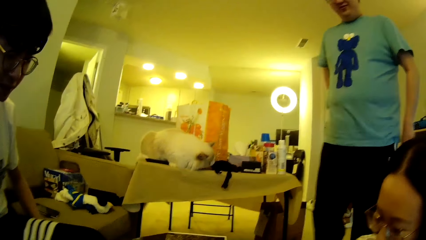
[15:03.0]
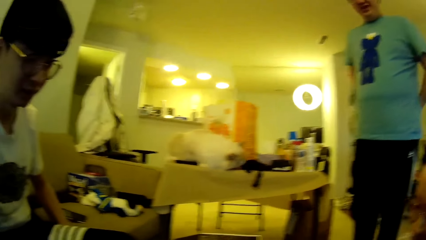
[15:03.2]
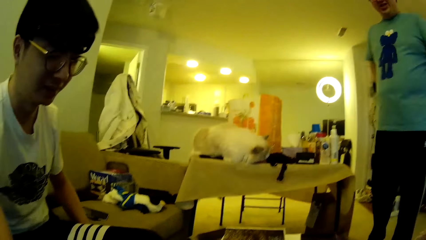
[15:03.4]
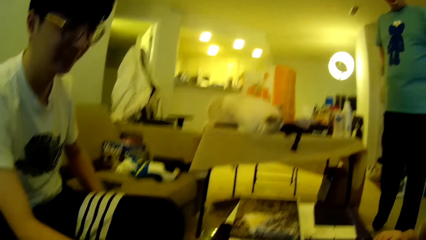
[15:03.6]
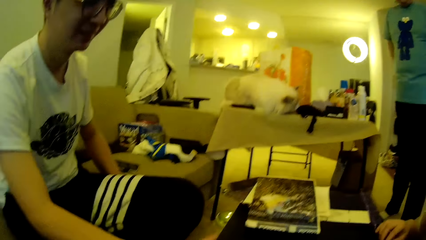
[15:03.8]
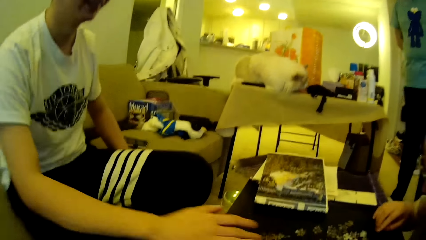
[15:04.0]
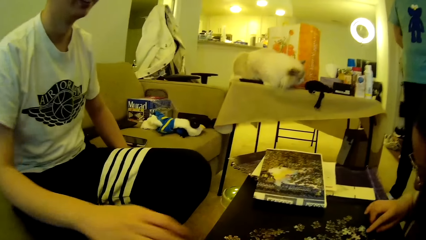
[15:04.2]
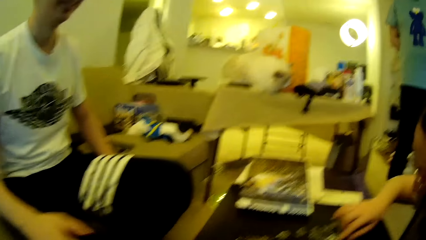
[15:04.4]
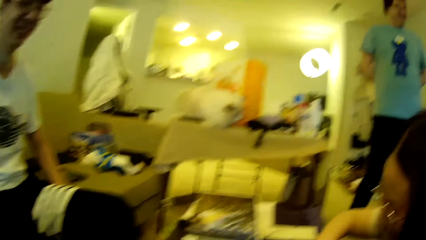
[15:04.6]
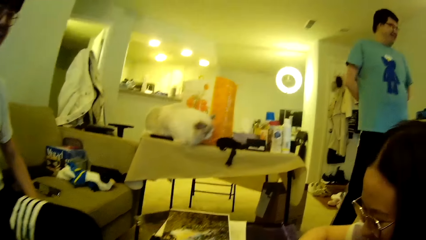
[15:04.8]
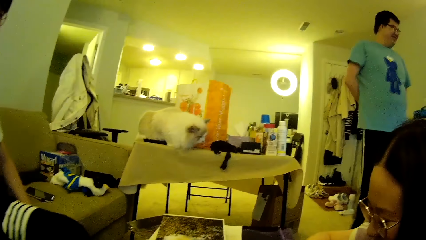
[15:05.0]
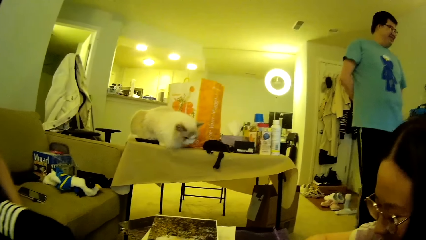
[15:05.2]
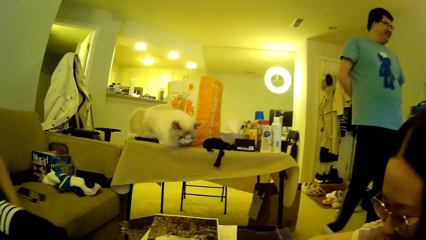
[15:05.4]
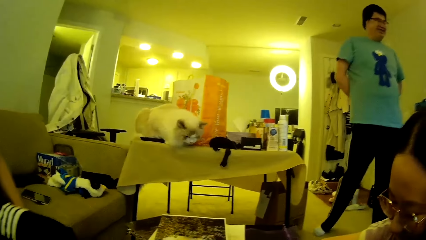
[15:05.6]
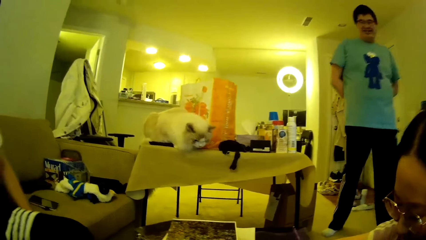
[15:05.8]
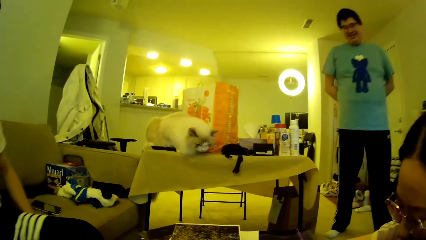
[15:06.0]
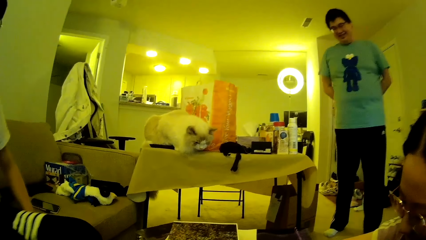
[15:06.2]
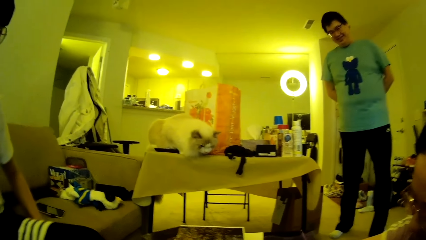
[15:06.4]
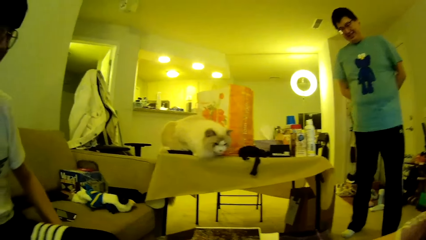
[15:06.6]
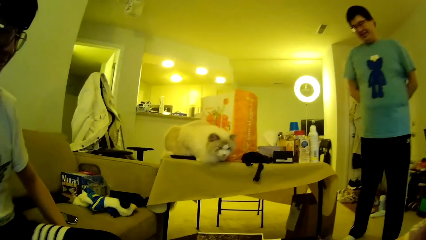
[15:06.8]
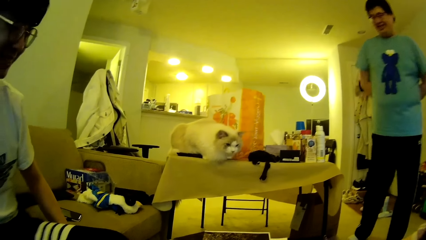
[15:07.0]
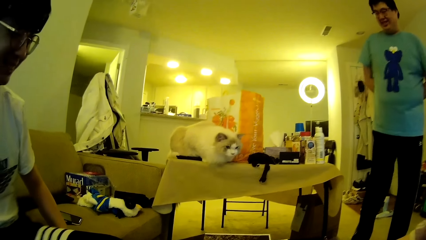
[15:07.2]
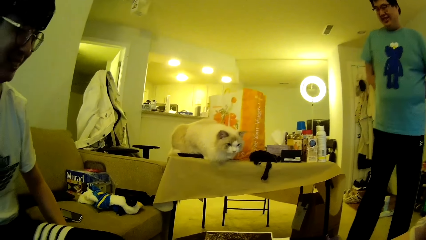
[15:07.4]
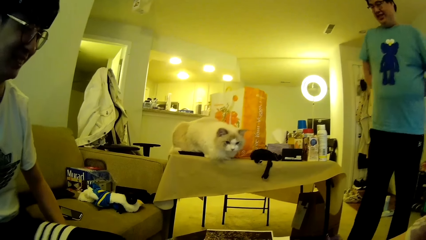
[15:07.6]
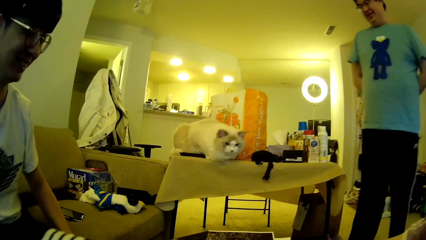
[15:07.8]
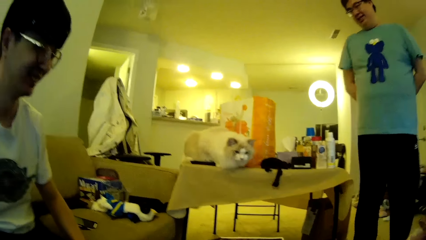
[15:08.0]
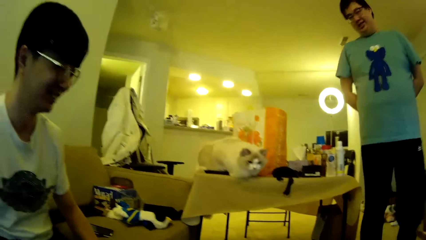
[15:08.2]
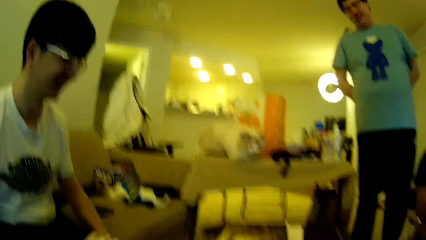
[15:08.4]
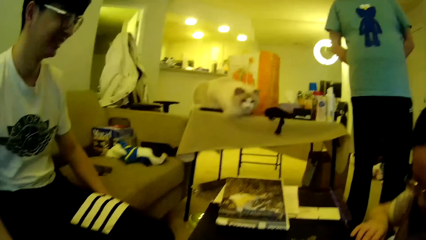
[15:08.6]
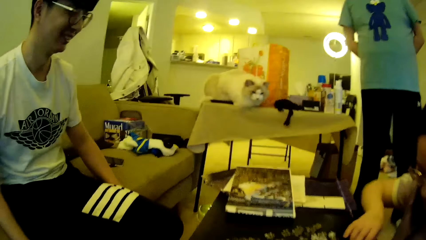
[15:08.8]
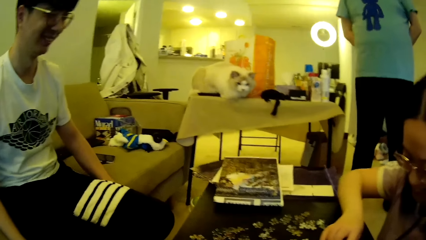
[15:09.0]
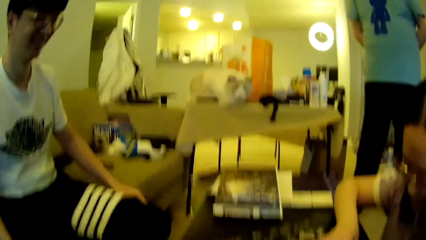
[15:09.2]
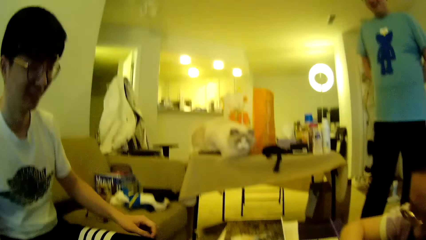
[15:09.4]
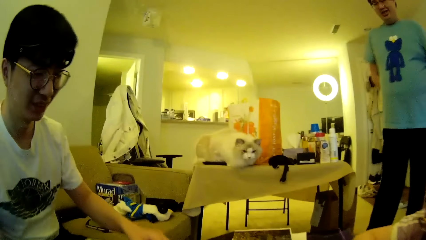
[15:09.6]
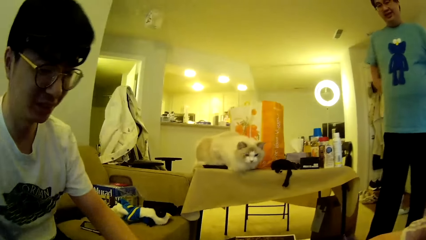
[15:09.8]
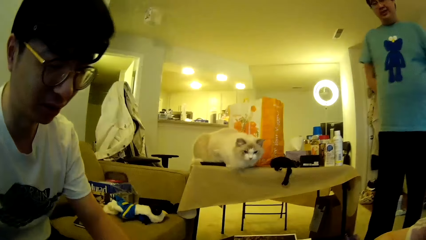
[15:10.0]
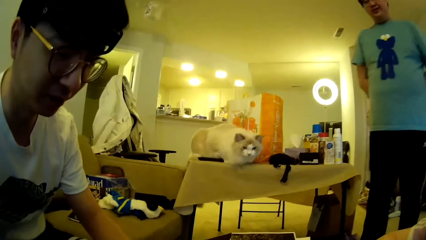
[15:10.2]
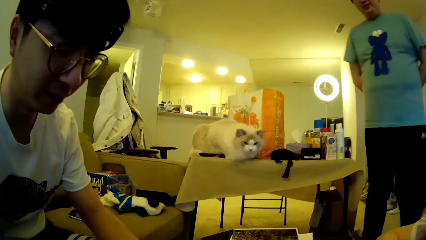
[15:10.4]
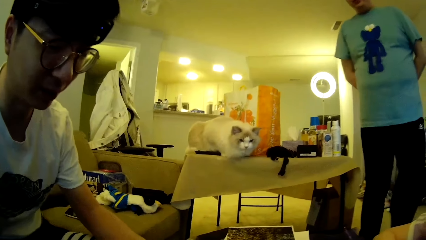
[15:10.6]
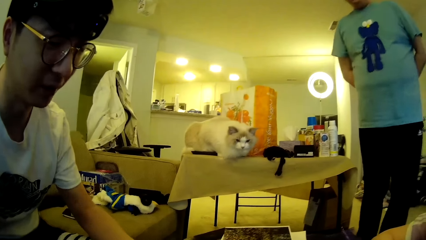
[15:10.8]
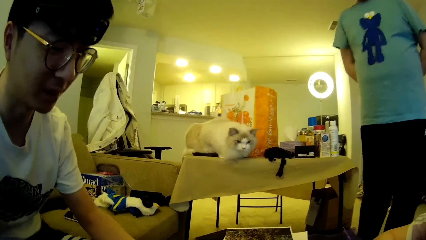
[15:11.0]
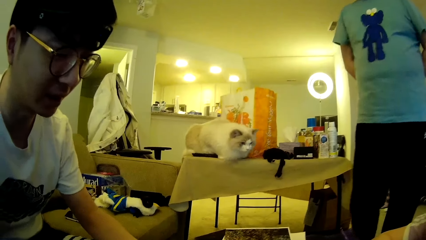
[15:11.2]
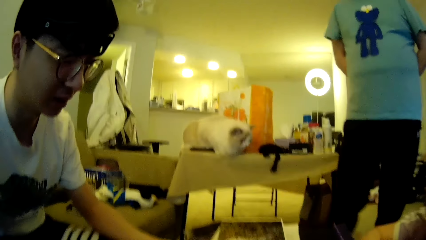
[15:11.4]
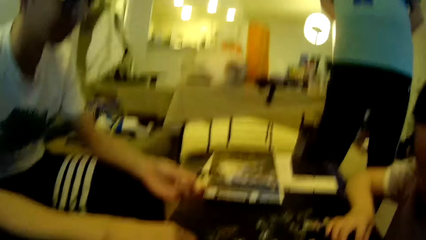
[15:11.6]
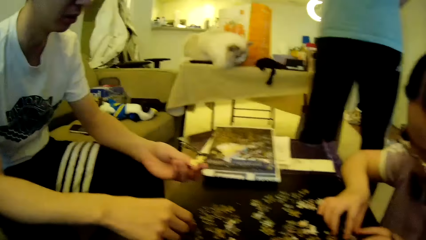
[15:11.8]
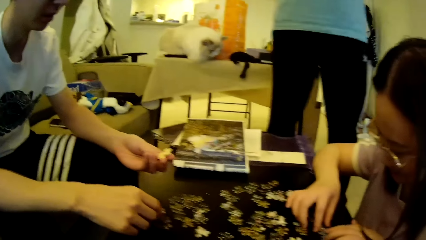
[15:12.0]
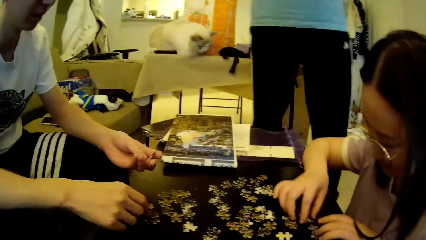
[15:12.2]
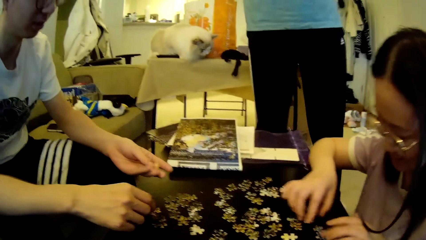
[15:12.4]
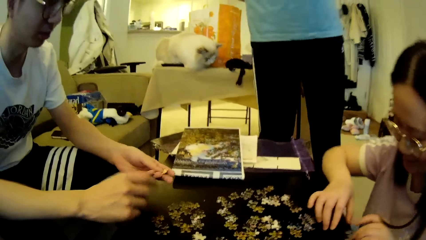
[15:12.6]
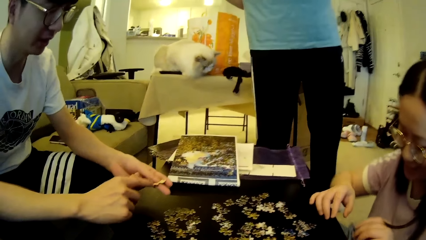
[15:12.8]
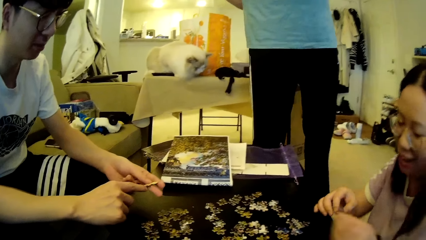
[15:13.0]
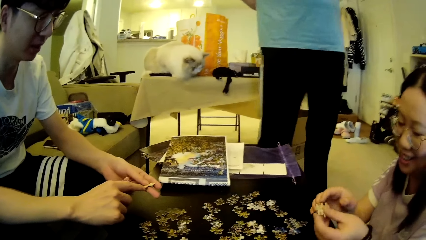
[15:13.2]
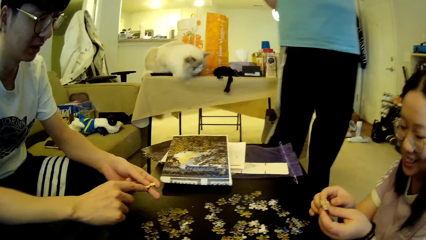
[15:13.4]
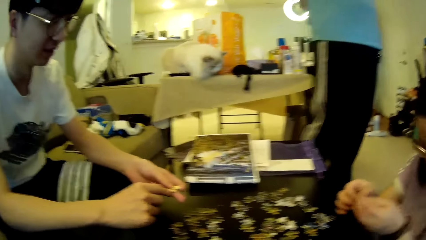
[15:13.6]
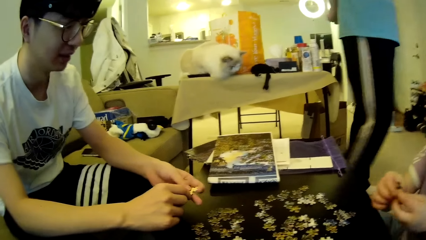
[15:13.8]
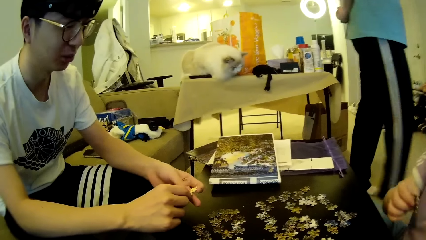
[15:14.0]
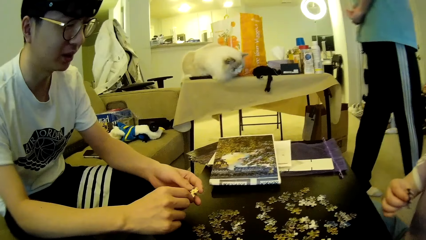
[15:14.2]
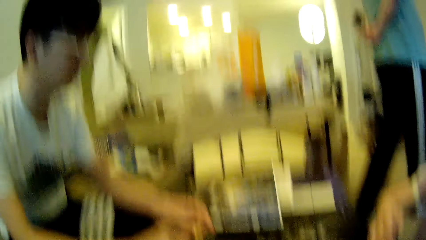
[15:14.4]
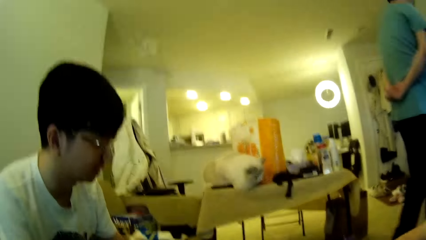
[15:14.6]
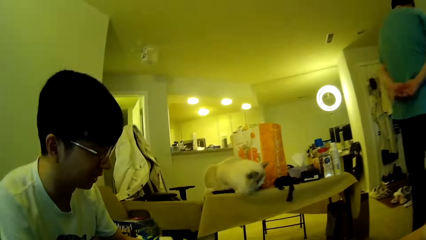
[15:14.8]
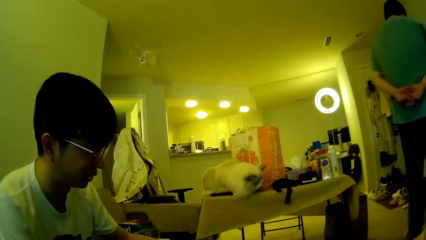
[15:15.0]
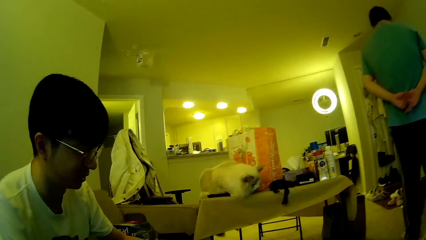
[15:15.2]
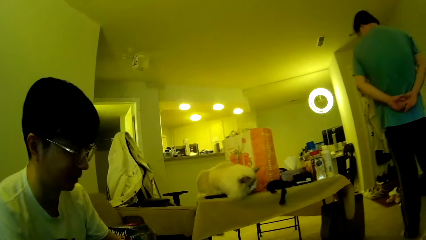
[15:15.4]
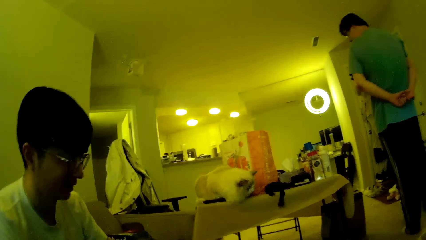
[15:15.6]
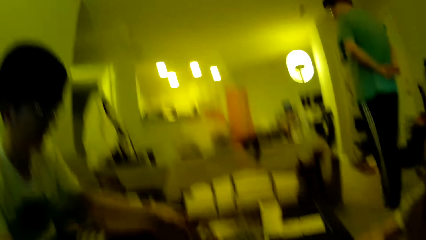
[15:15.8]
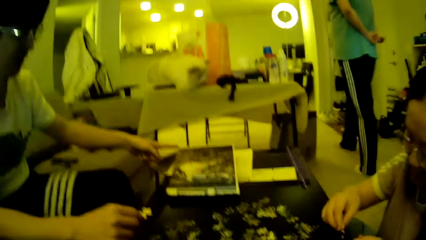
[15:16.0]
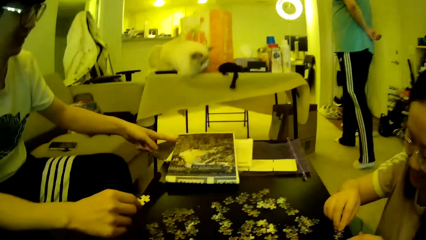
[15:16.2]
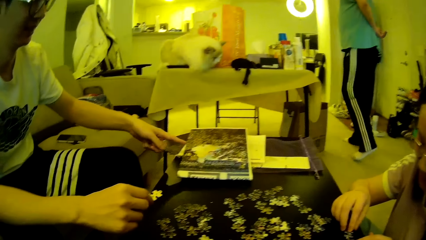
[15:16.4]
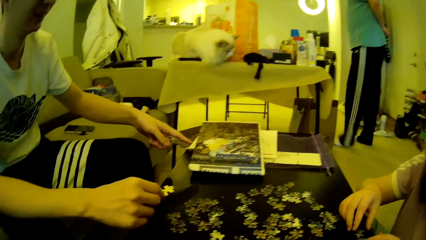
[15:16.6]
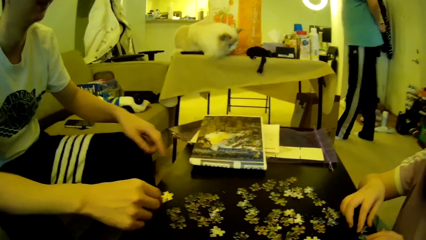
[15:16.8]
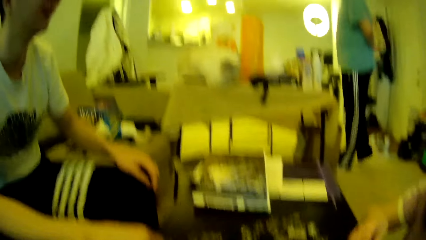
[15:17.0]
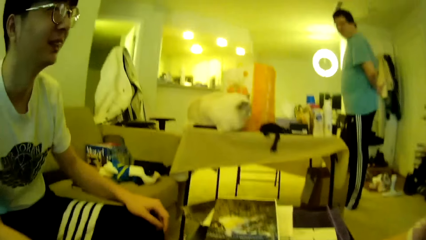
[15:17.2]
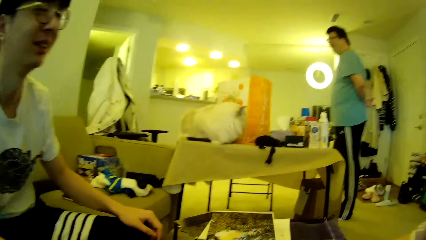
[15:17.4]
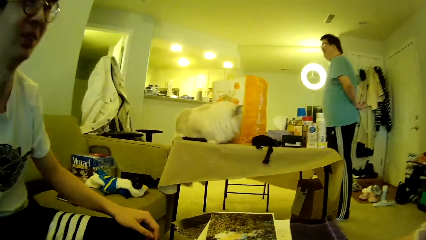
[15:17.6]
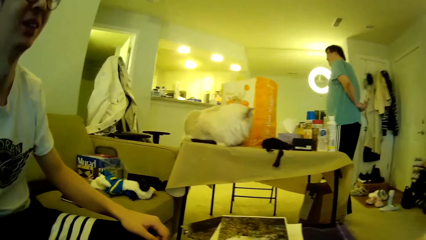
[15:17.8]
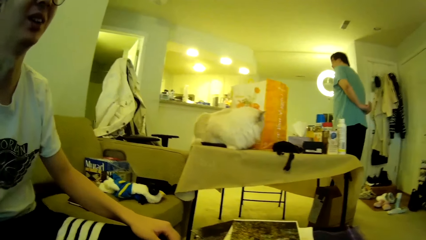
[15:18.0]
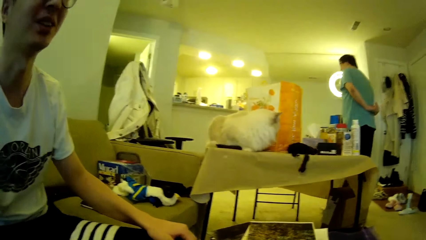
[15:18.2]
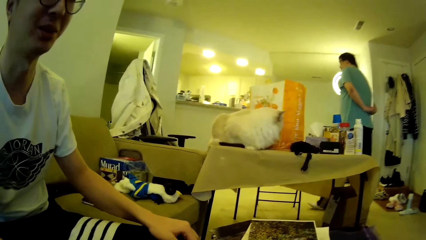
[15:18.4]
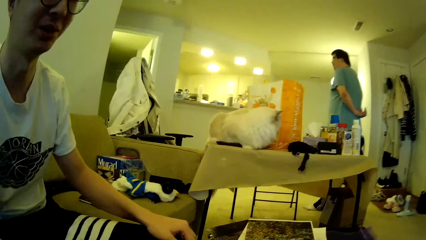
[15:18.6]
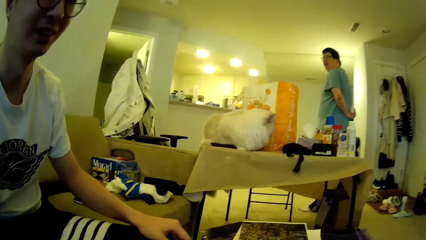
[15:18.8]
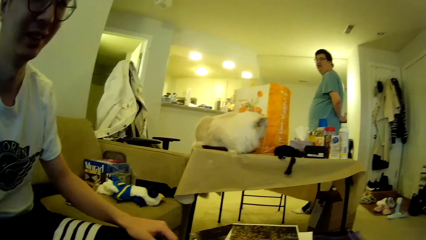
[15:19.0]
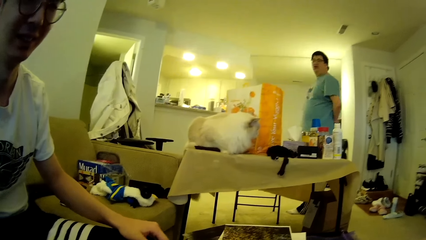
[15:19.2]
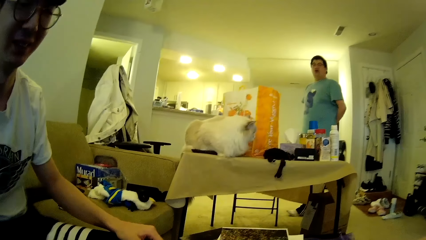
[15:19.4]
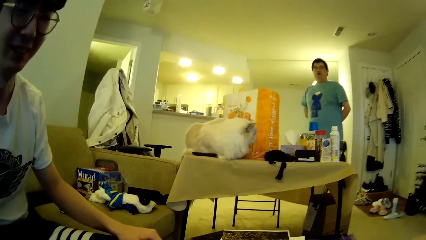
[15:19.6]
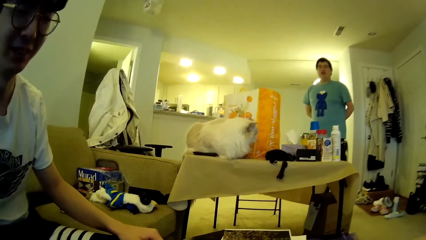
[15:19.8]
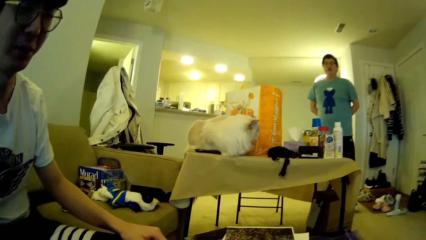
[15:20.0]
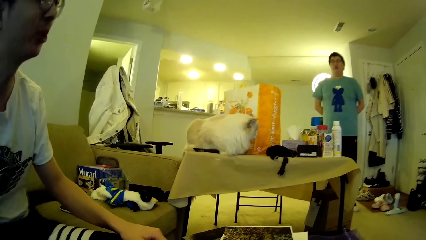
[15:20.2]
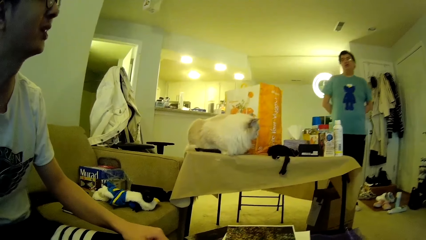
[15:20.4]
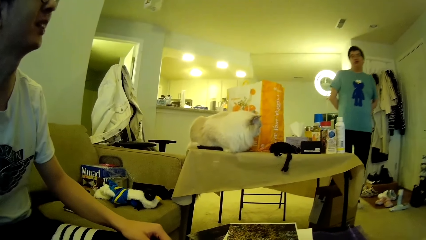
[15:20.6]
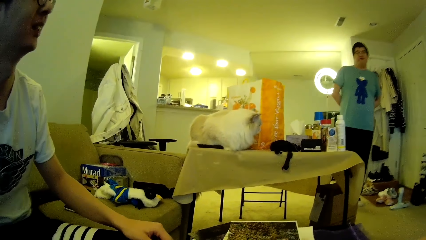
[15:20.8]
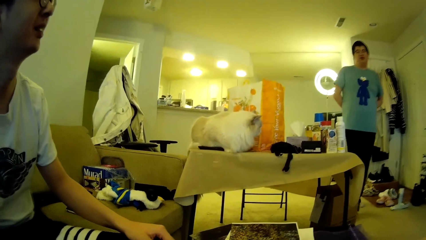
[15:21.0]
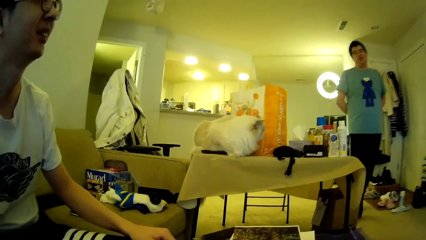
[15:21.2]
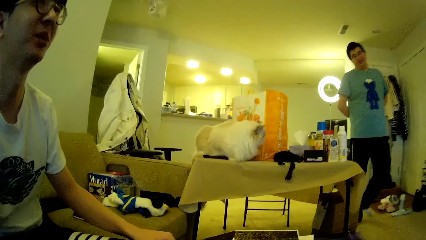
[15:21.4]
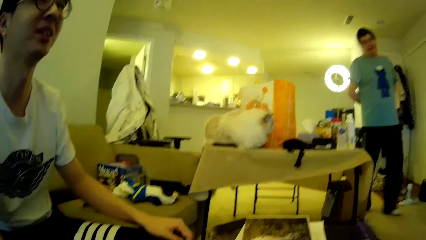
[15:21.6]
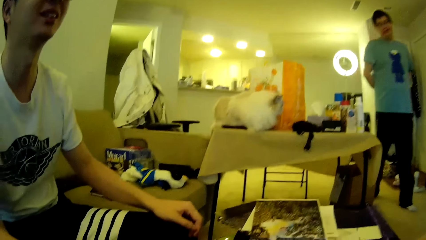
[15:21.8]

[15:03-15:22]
A man moves the leg and adjusts the hands. Another man adjusts a hand. The first man moves the leg and steps forward. The camera wearer looks around. The other man looks around. The first man steps forward. The other man and a woman adjust puzzle pieces. The first man steps forward and walks around in the house. The other man points towards a puzzle pattern with the finger. The first man steps forward, looks around and steps forward.
